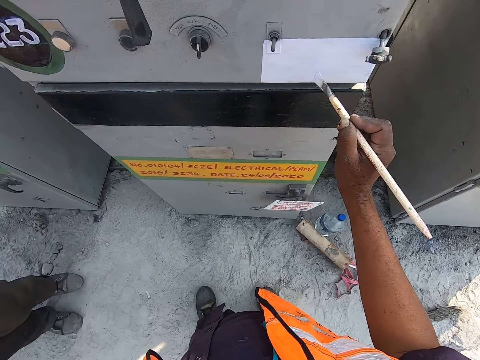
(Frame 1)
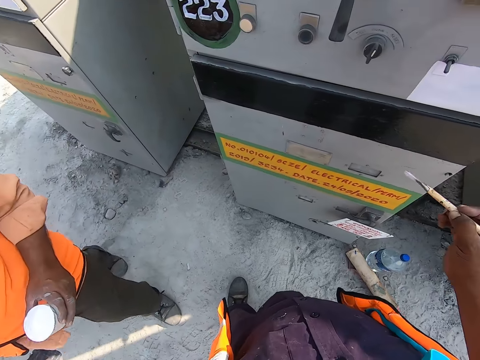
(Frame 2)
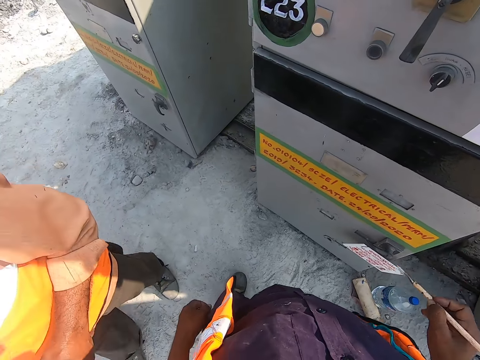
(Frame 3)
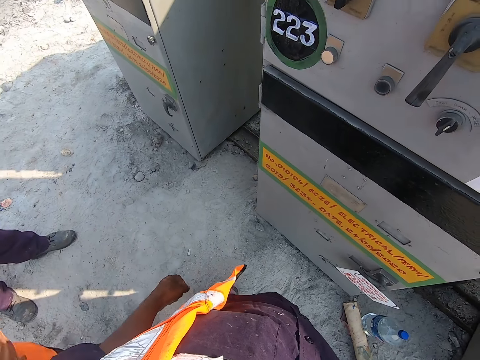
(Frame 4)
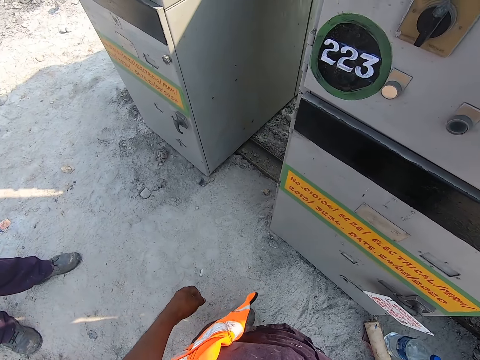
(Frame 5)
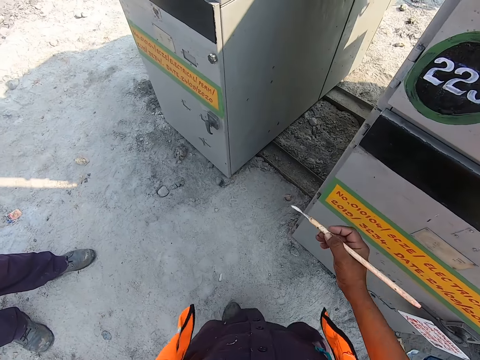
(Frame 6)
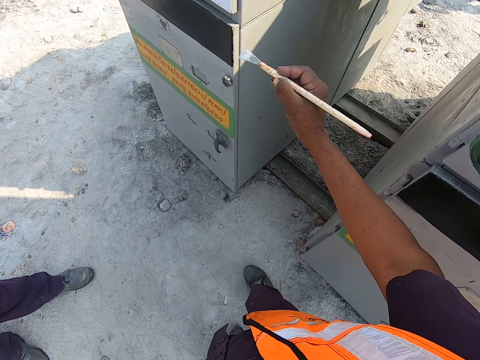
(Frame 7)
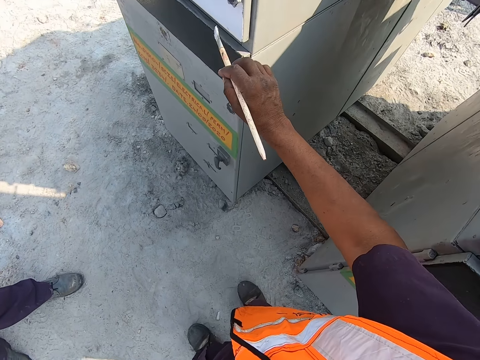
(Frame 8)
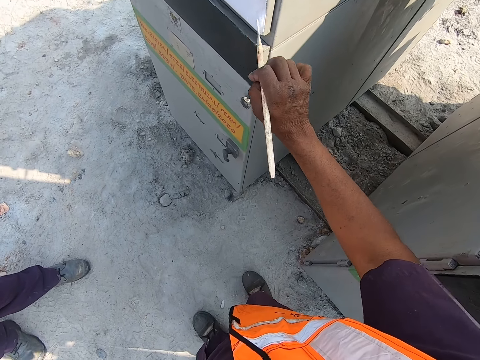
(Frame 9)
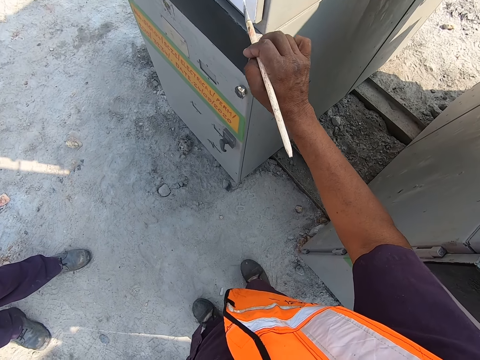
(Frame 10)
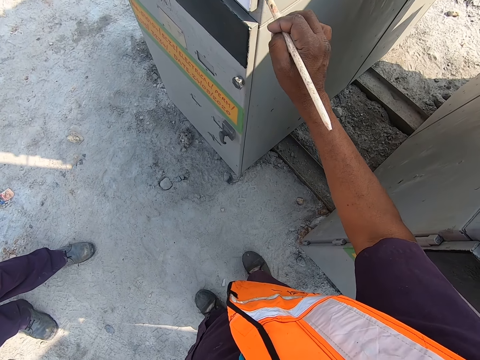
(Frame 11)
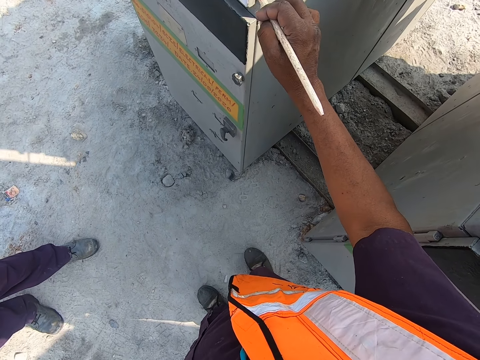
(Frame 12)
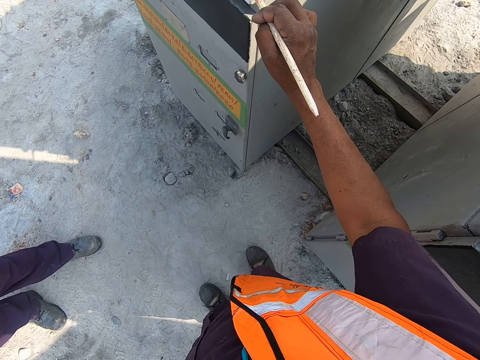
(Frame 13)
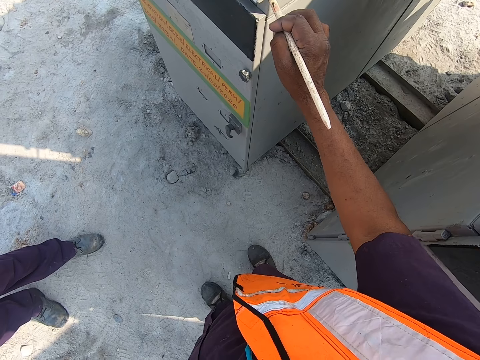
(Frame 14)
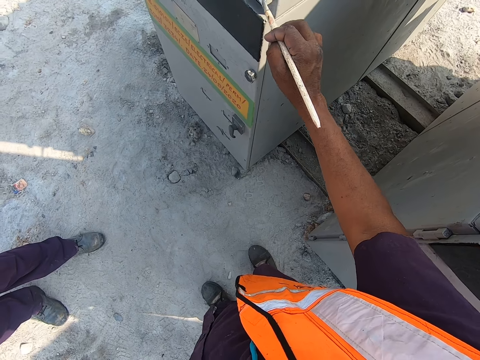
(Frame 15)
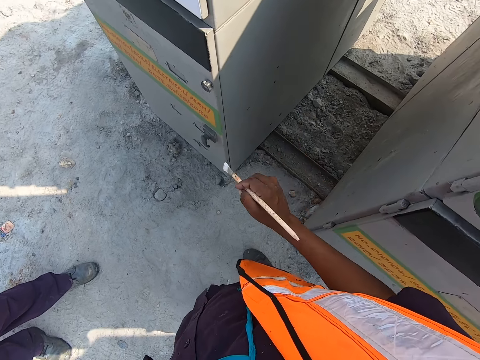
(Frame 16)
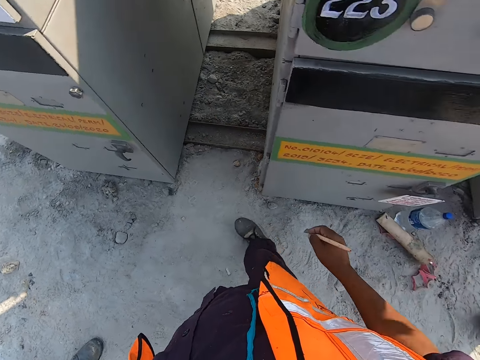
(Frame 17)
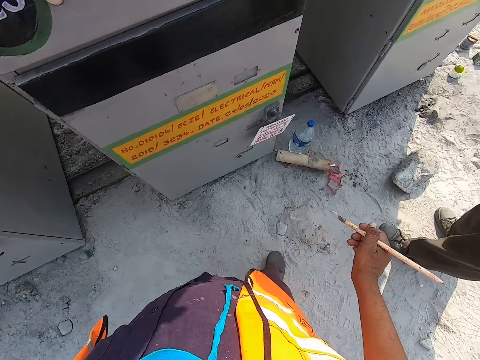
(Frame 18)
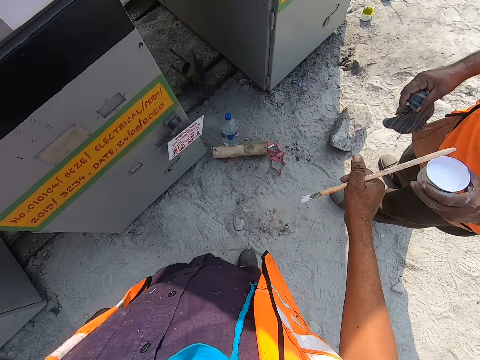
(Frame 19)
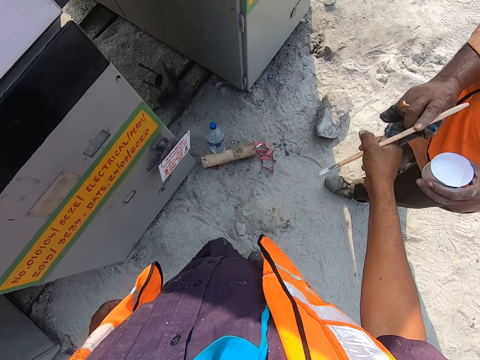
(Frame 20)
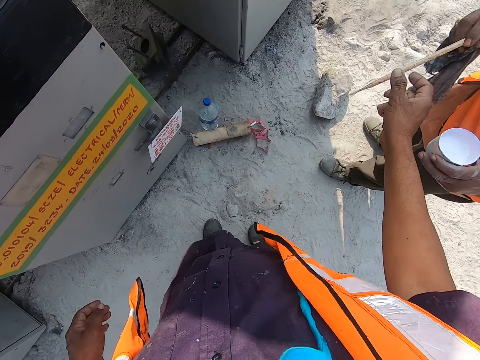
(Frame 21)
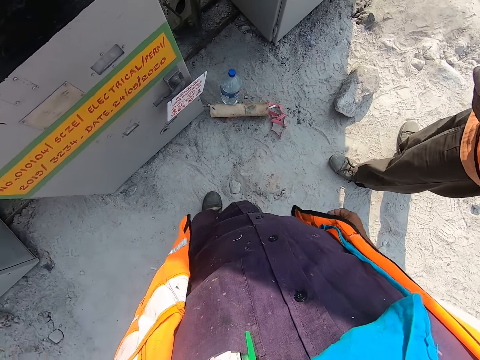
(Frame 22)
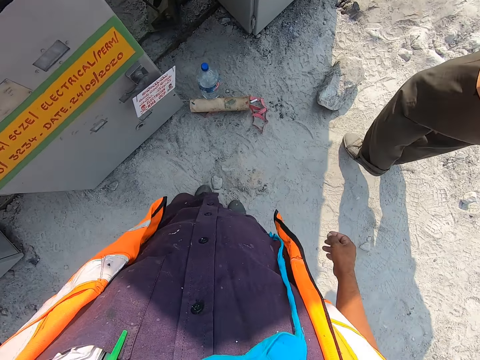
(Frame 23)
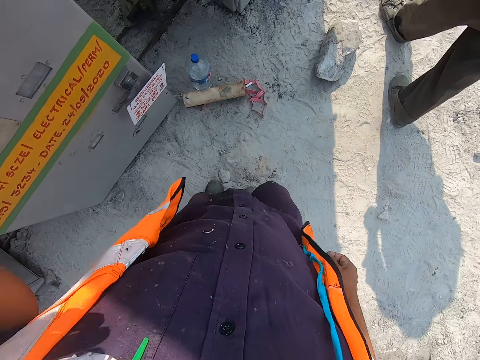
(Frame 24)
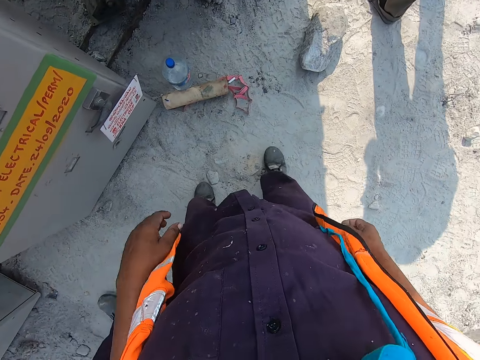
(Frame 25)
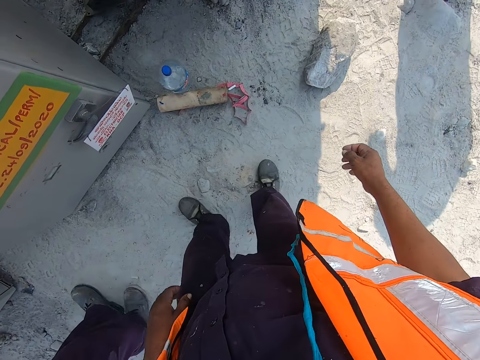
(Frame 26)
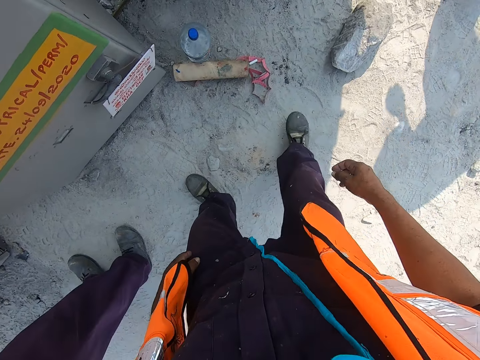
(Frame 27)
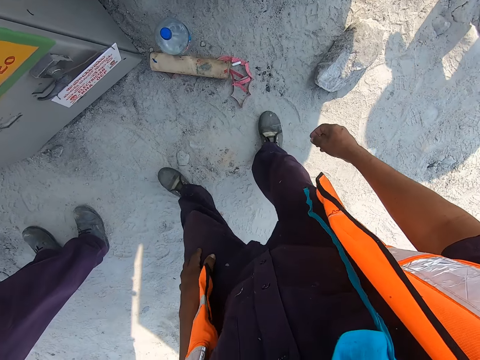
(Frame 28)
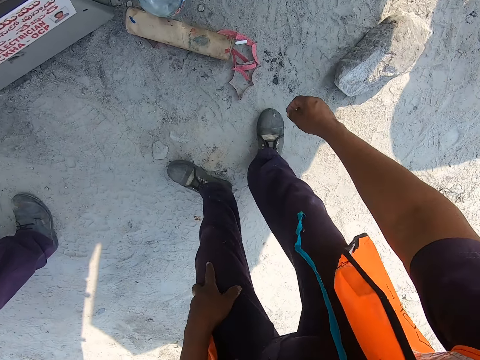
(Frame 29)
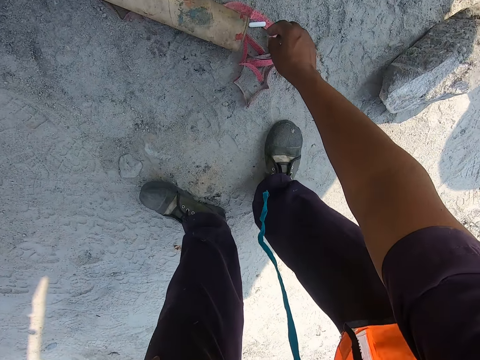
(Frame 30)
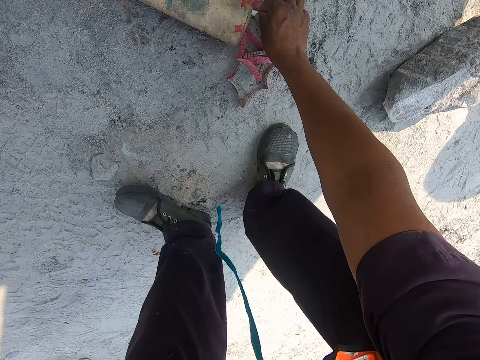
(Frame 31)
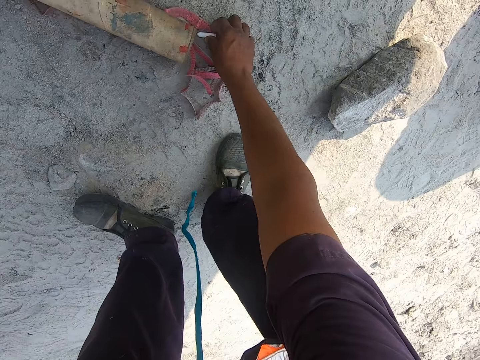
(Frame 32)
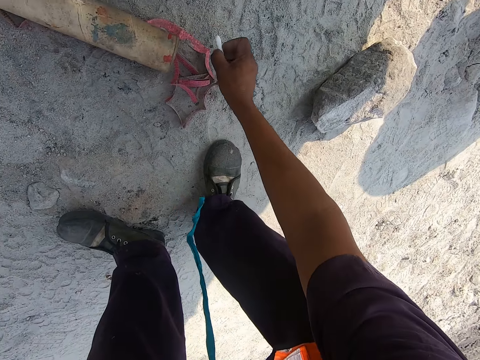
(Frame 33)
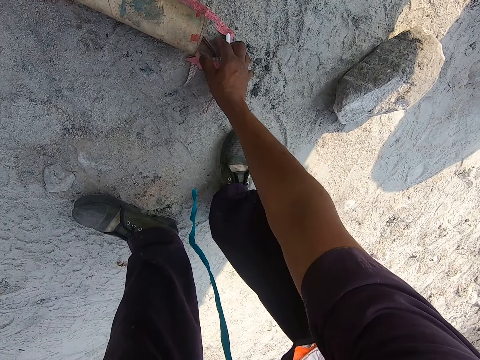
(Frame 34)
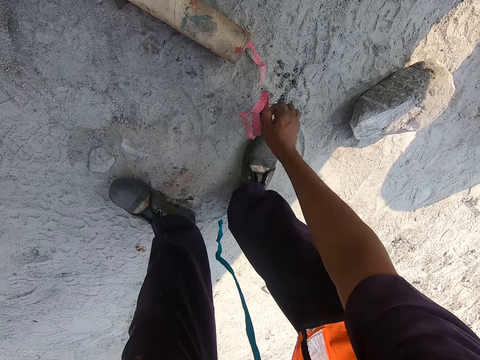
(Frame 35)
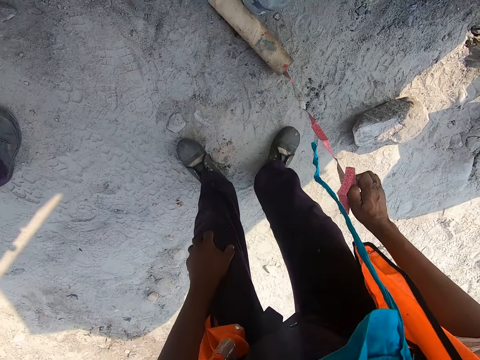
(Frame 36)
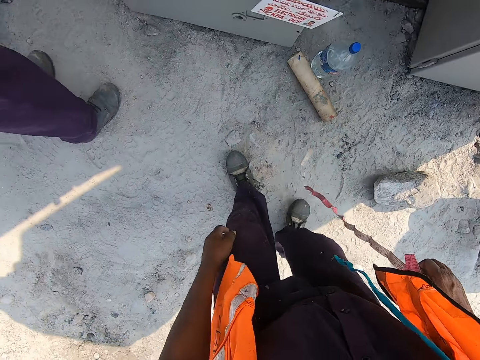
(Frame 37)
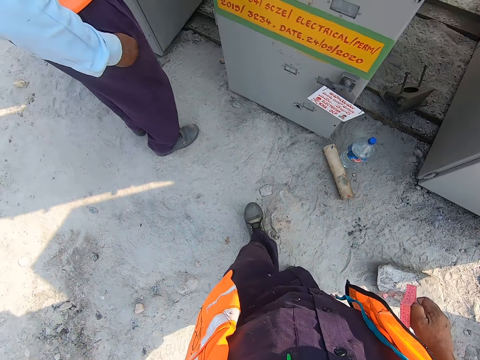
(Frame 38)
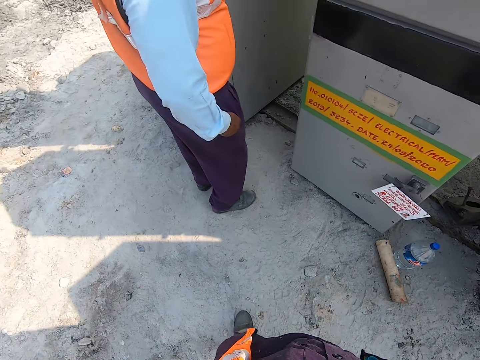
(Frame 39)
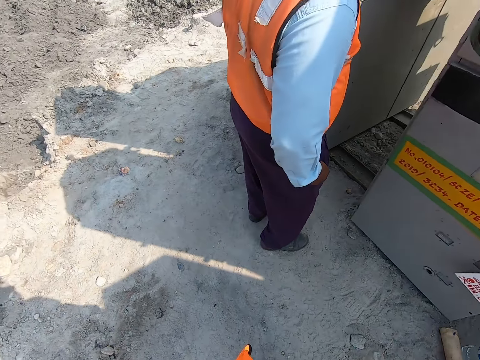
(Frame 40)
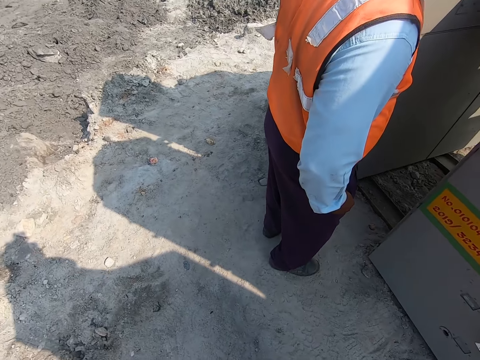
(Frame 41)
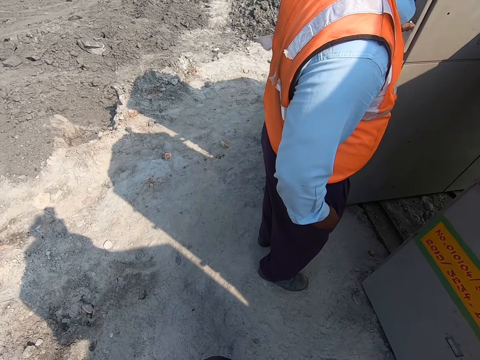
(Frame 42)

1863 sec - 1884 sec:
A man walks around. The camera wearer moves. They apply paint on the machine. They move around. The man takes the paint brush from the camera wearer. The man walks around. The camera wearer moves. They pick up chalk. They pick up a tape measure.

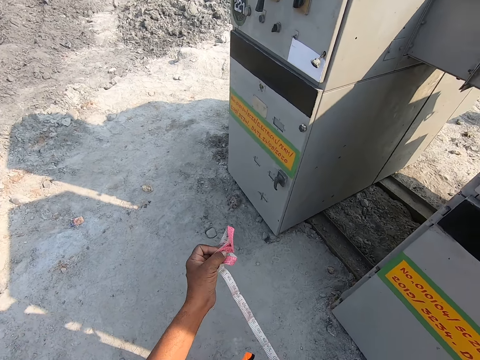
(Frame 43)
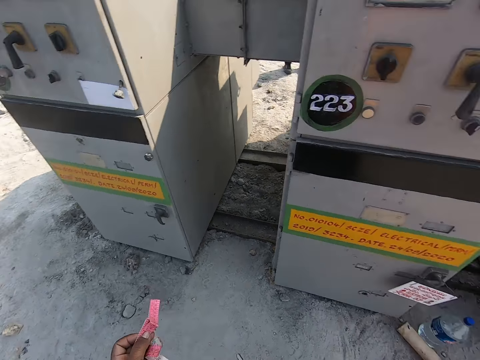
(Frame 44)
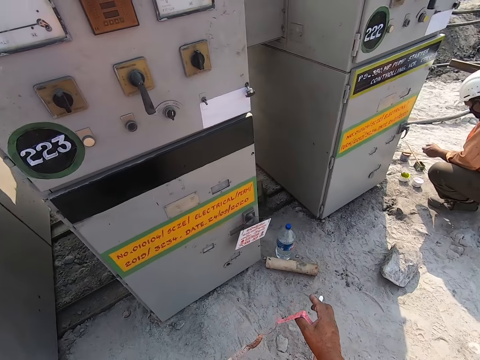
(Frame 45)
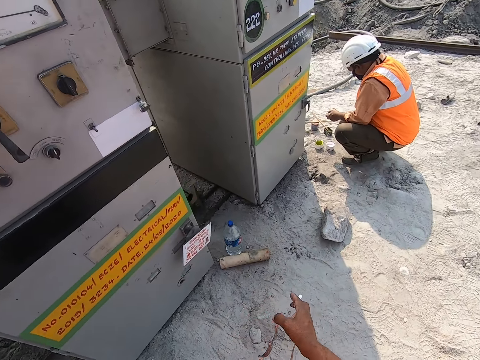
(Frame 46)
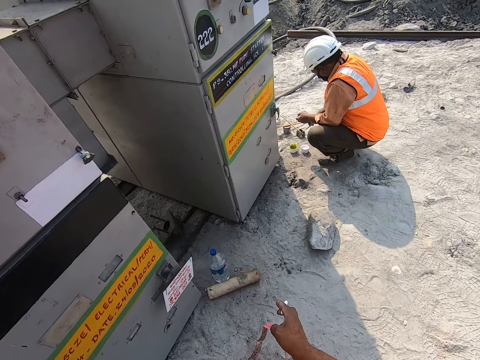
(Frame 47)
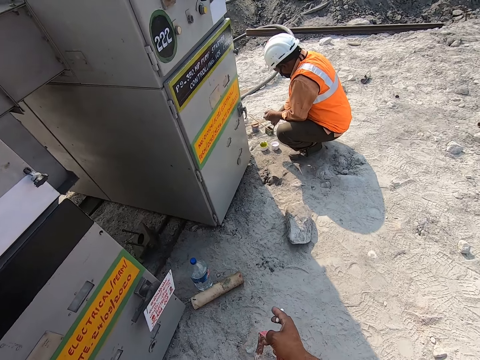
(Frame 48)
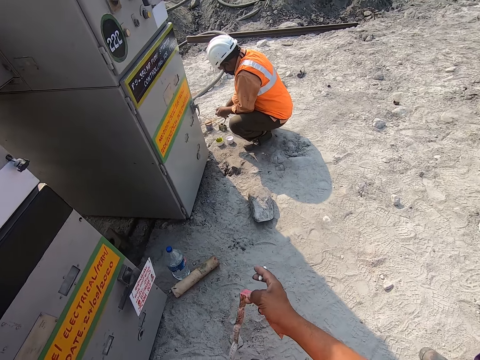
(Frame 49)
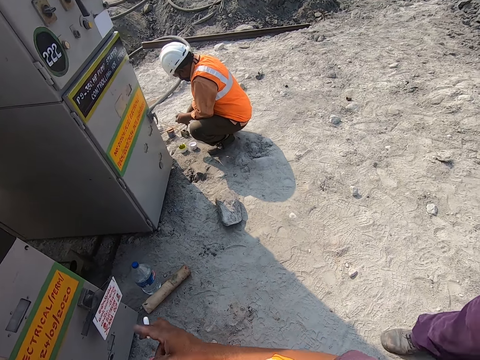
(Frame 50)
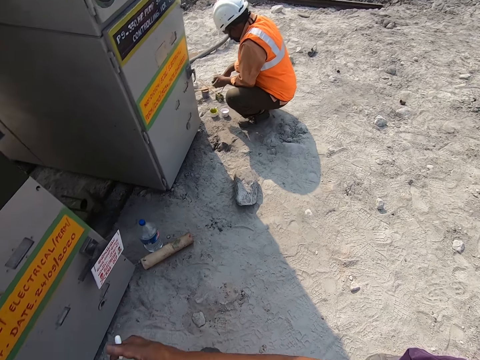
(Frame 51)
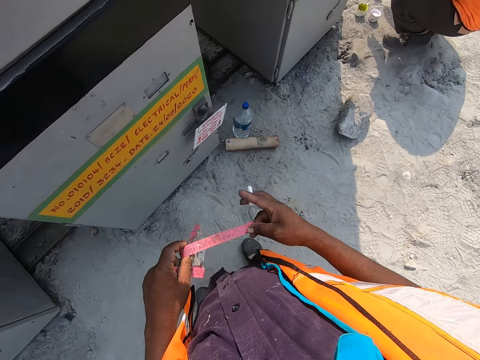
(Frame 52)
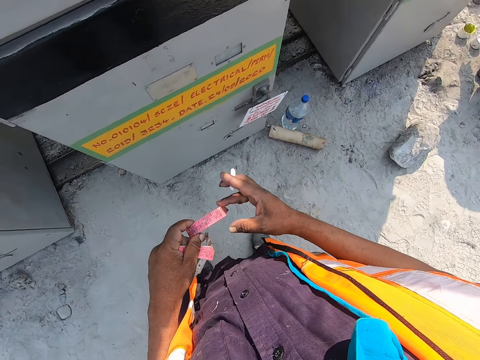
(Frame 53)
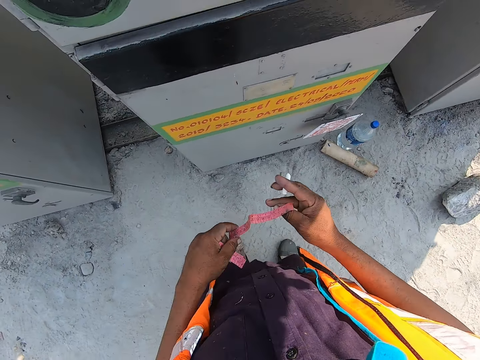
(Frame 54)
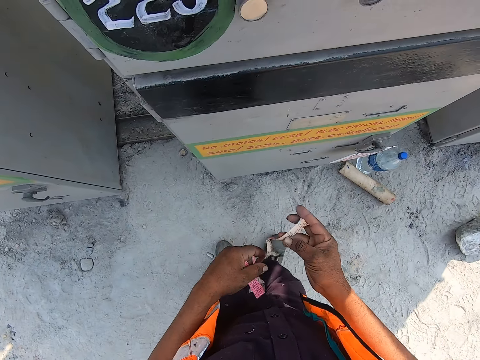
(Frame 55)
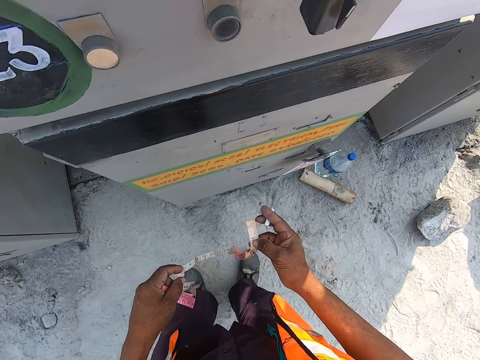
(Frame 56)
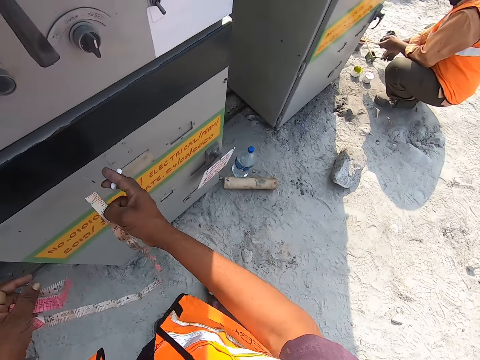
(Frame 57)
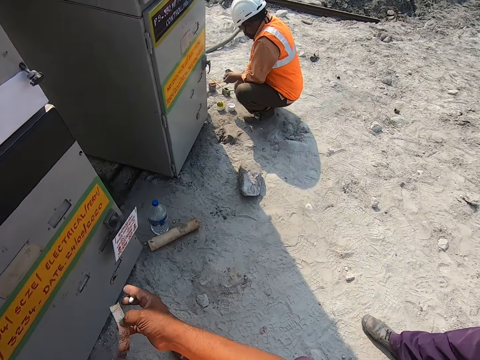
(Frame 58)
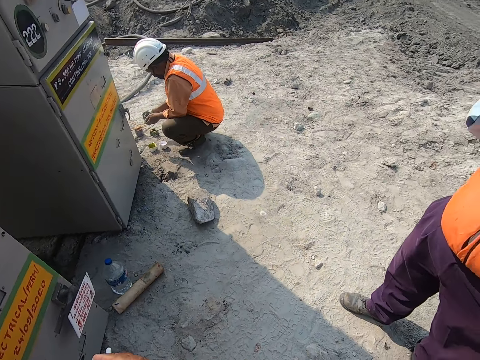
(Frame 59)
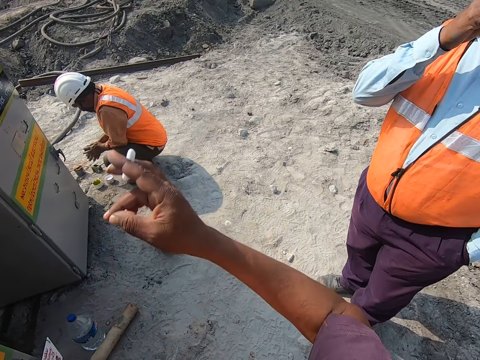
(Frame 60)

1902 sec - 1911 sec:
The camera wearer looks around.
